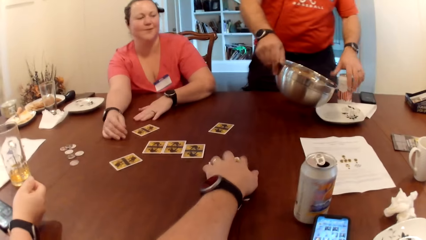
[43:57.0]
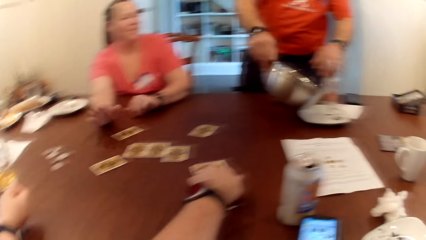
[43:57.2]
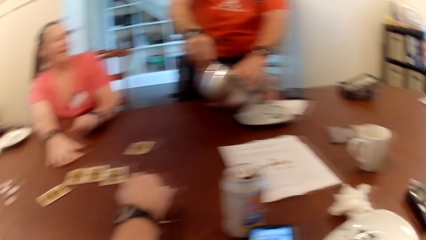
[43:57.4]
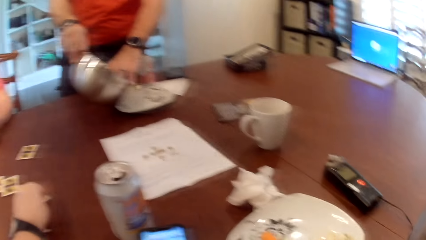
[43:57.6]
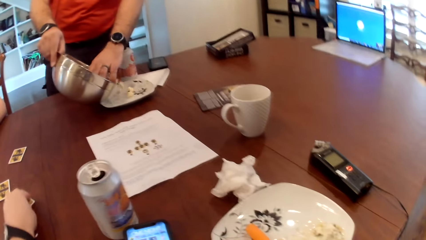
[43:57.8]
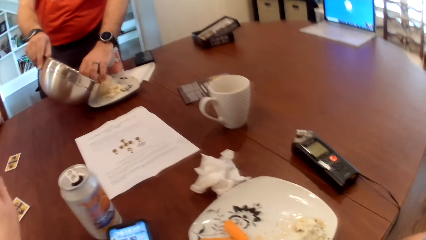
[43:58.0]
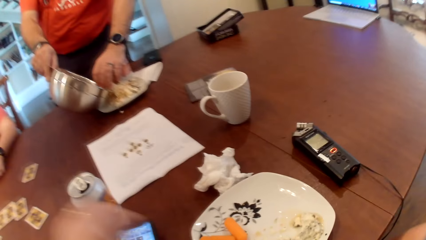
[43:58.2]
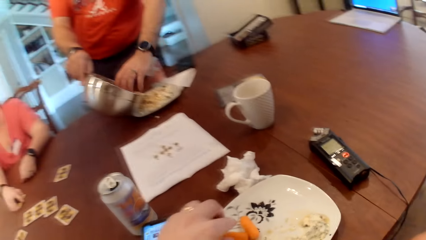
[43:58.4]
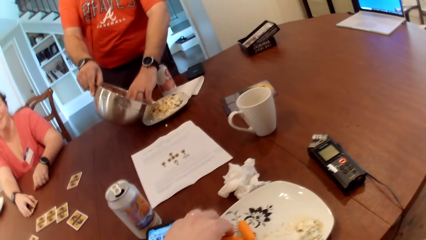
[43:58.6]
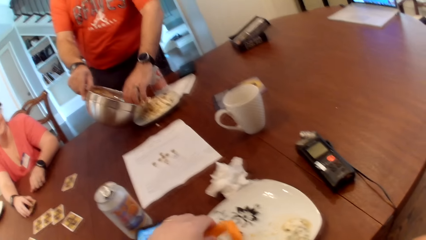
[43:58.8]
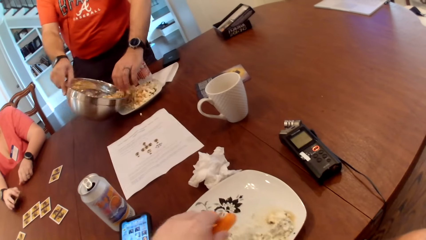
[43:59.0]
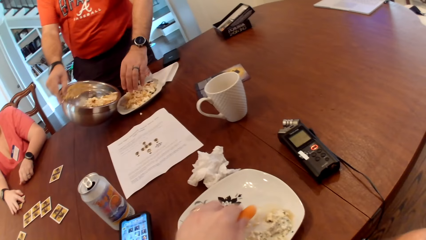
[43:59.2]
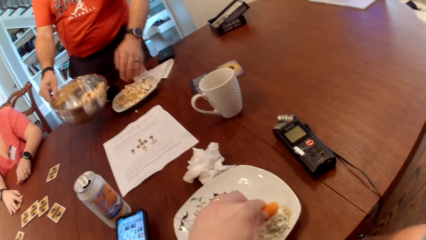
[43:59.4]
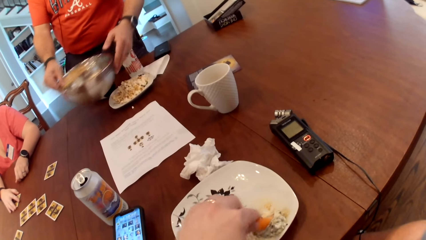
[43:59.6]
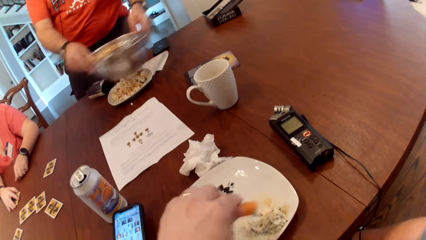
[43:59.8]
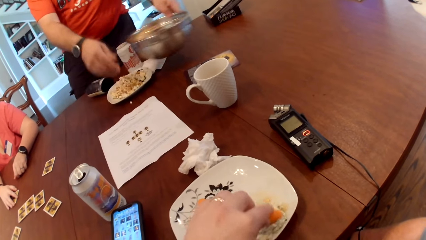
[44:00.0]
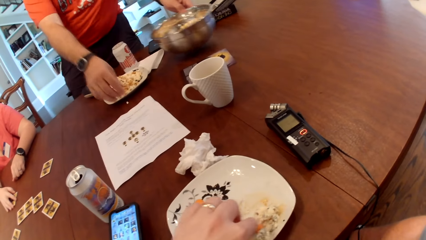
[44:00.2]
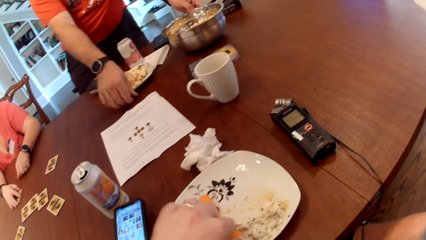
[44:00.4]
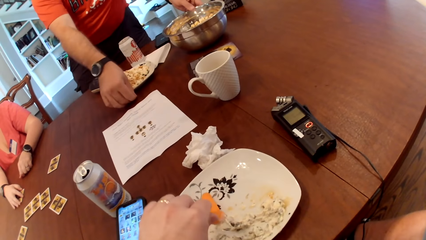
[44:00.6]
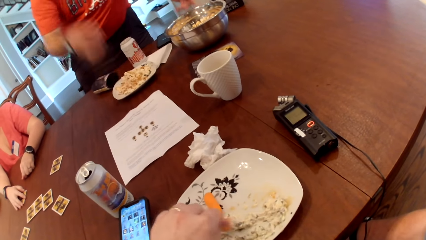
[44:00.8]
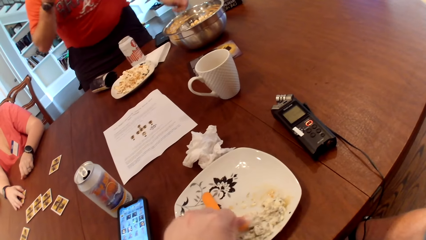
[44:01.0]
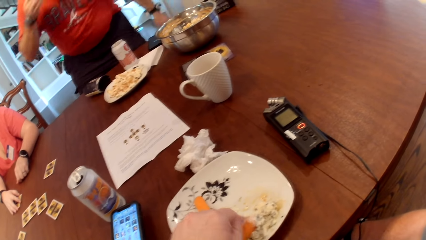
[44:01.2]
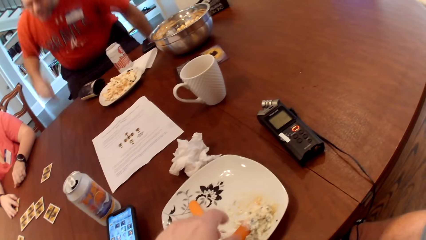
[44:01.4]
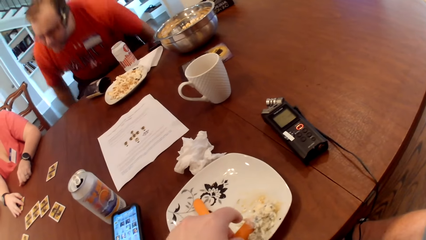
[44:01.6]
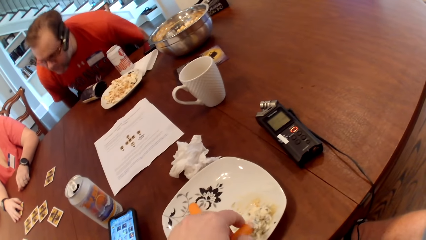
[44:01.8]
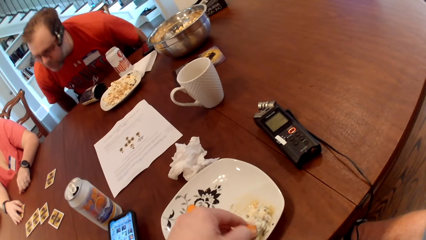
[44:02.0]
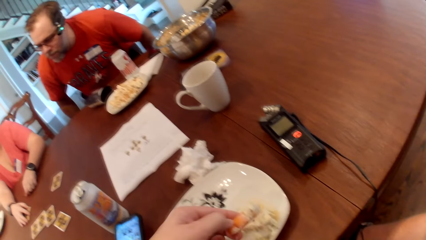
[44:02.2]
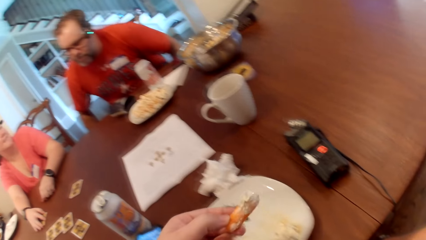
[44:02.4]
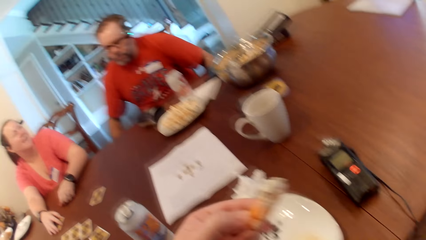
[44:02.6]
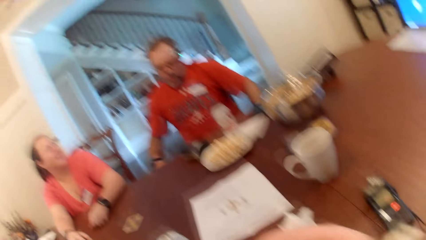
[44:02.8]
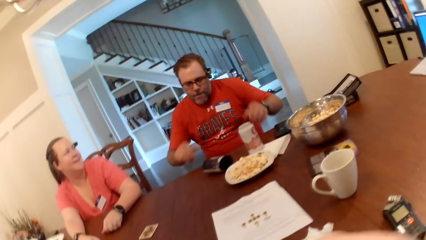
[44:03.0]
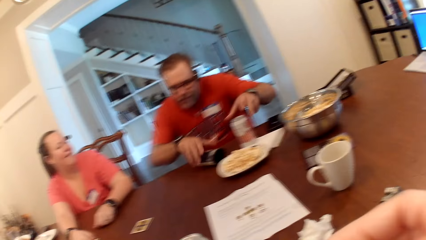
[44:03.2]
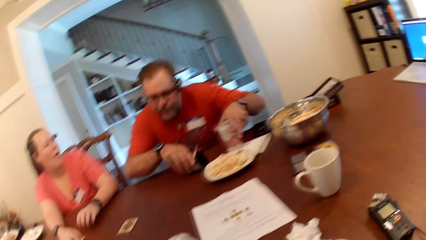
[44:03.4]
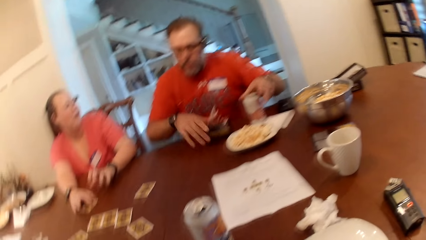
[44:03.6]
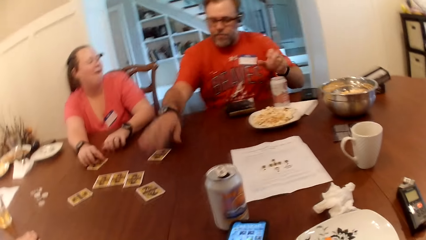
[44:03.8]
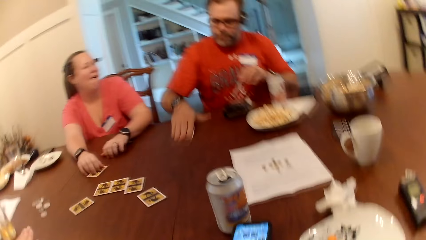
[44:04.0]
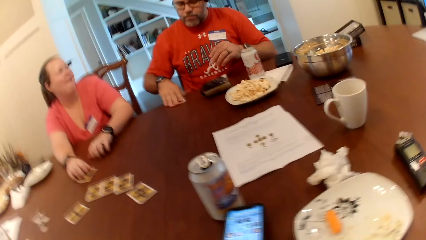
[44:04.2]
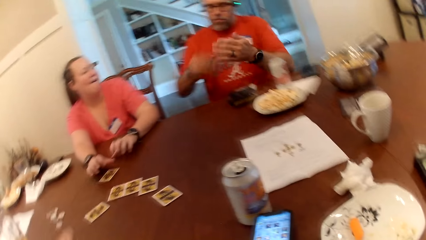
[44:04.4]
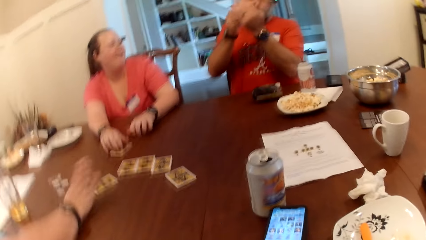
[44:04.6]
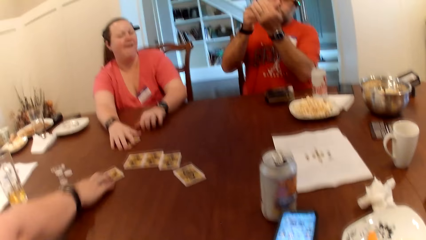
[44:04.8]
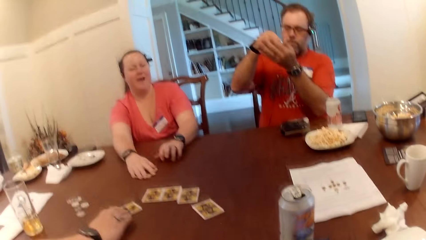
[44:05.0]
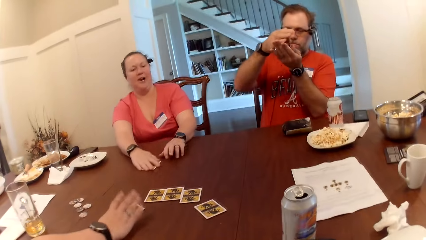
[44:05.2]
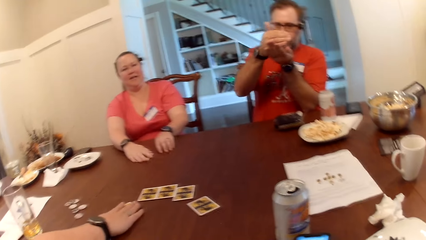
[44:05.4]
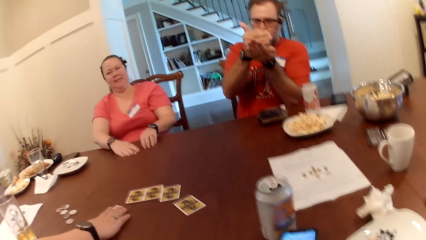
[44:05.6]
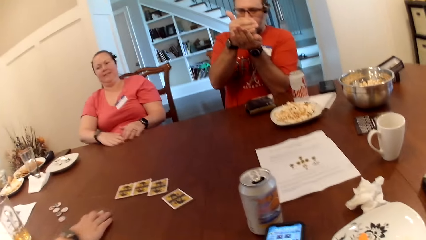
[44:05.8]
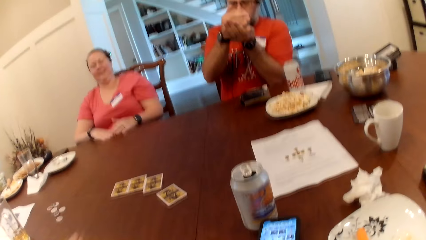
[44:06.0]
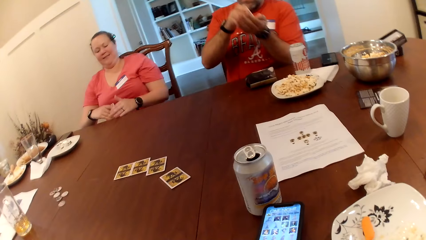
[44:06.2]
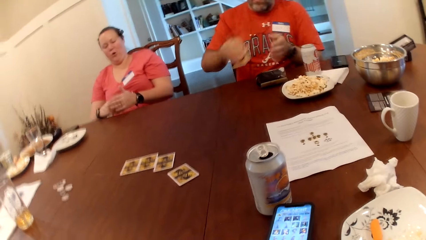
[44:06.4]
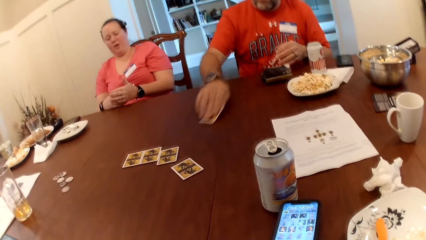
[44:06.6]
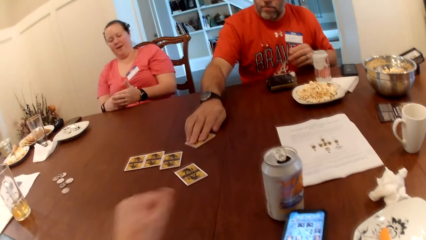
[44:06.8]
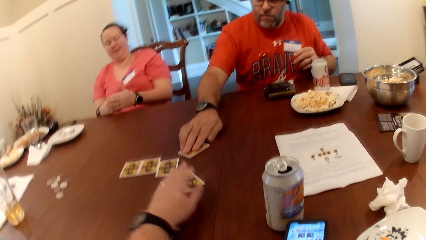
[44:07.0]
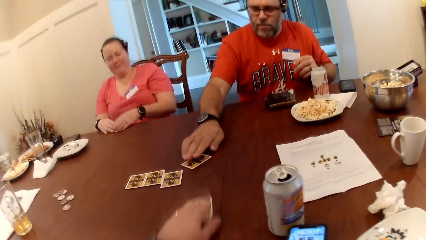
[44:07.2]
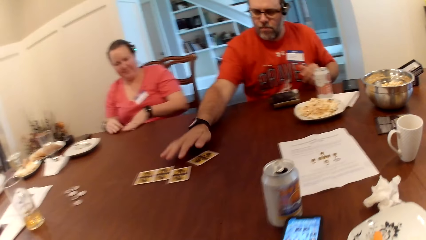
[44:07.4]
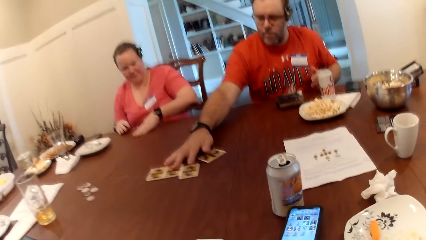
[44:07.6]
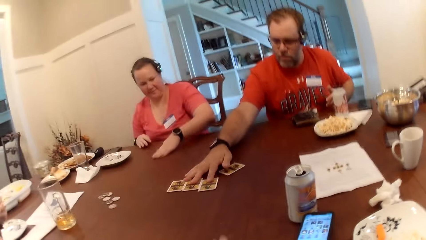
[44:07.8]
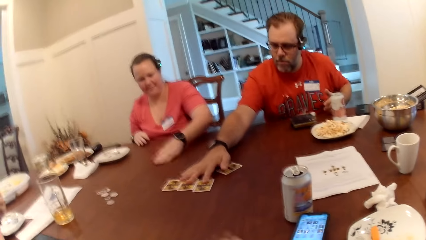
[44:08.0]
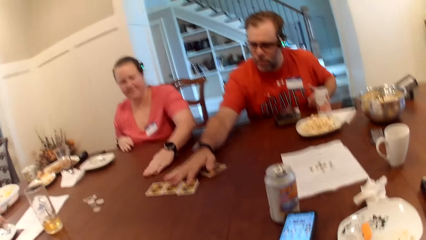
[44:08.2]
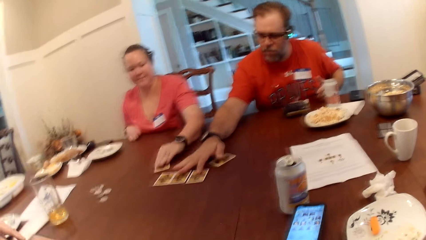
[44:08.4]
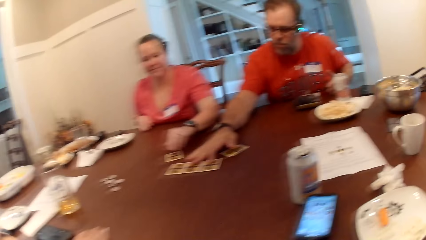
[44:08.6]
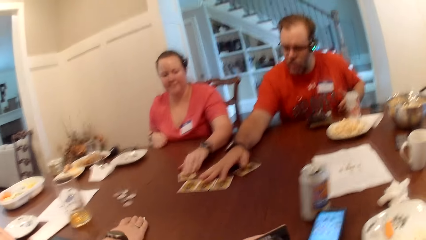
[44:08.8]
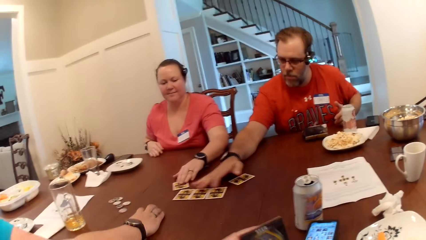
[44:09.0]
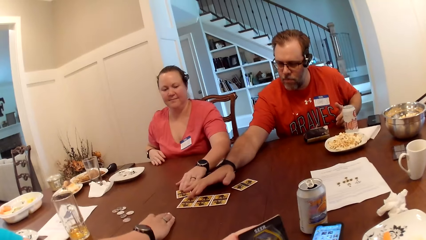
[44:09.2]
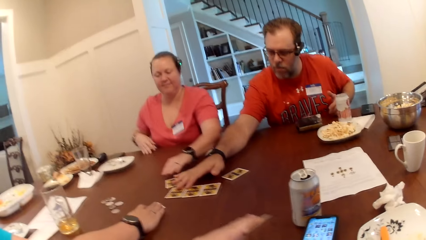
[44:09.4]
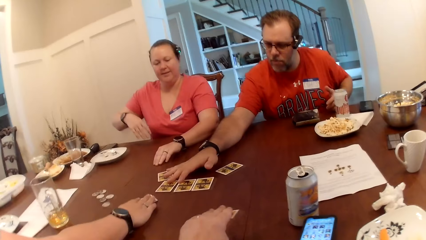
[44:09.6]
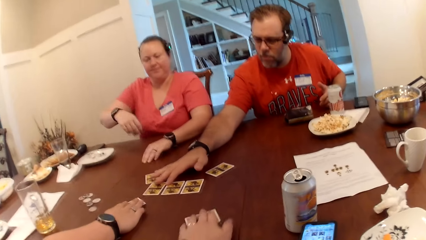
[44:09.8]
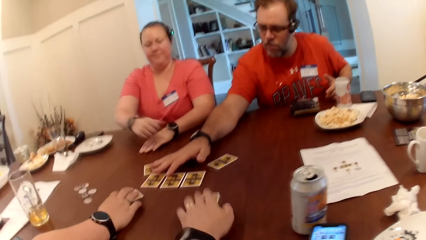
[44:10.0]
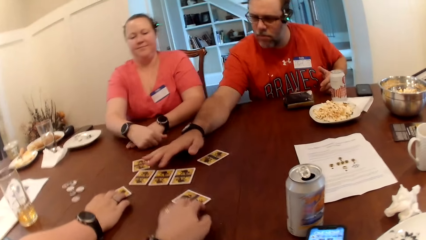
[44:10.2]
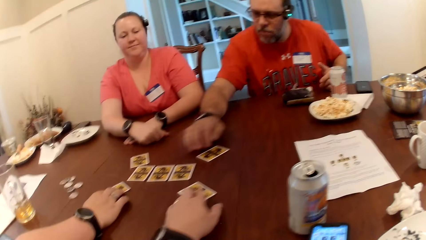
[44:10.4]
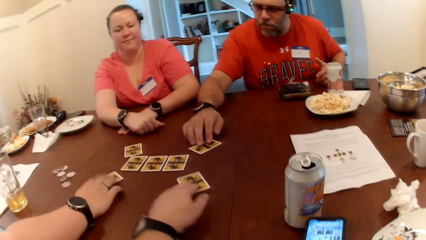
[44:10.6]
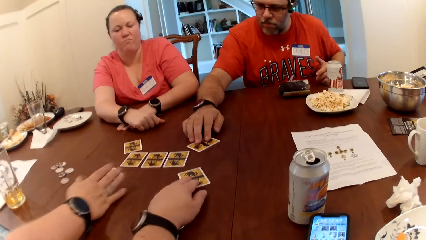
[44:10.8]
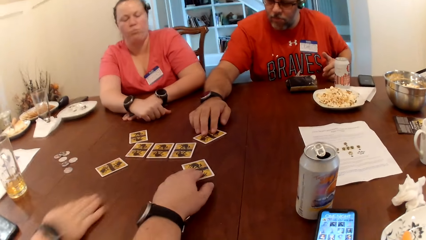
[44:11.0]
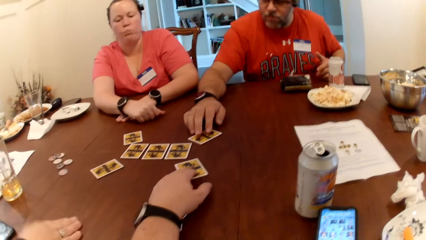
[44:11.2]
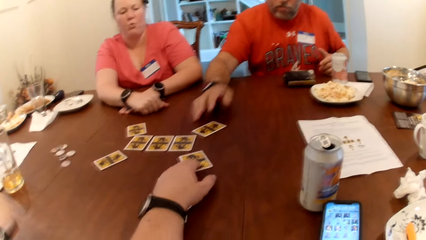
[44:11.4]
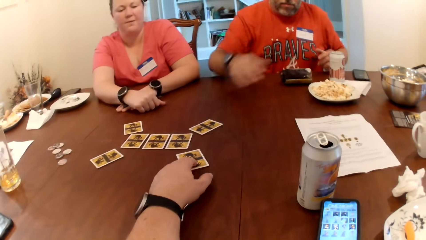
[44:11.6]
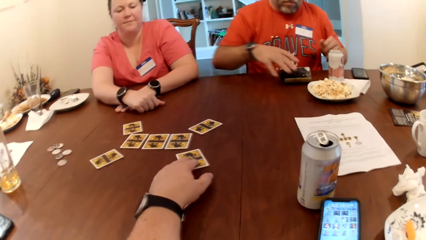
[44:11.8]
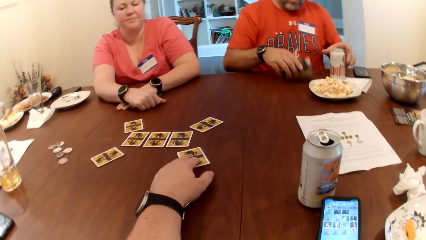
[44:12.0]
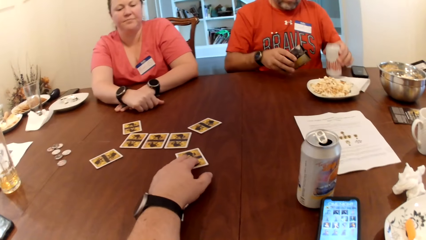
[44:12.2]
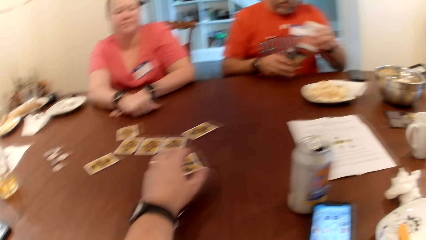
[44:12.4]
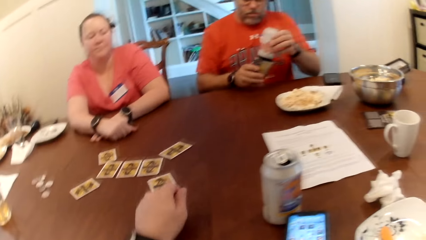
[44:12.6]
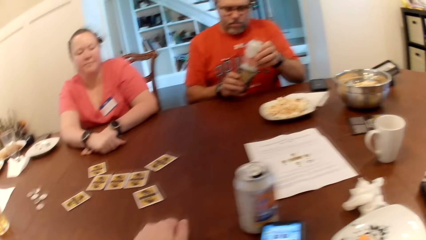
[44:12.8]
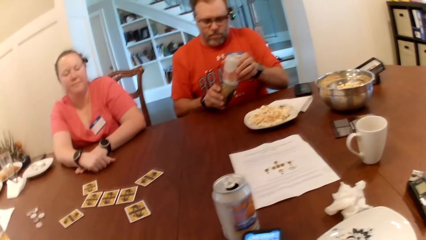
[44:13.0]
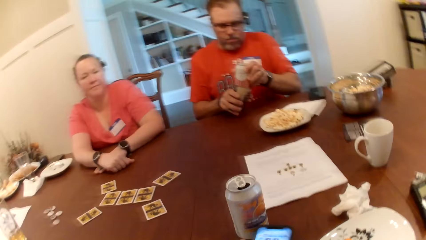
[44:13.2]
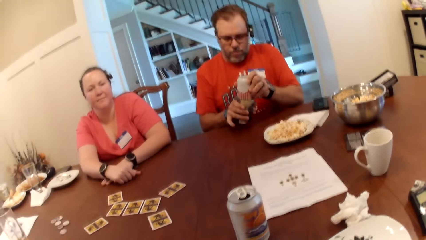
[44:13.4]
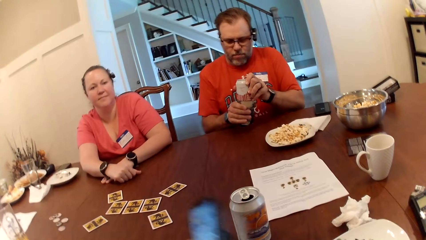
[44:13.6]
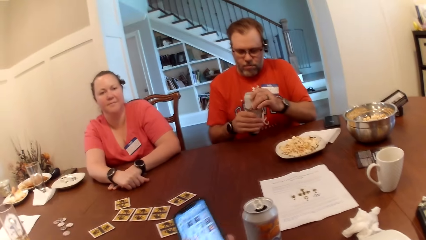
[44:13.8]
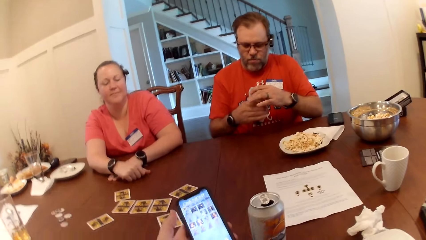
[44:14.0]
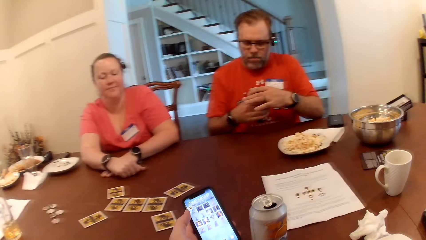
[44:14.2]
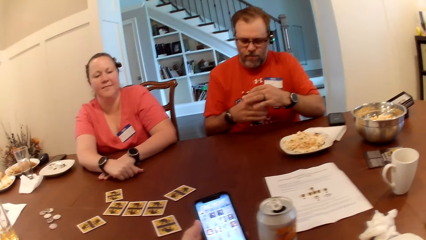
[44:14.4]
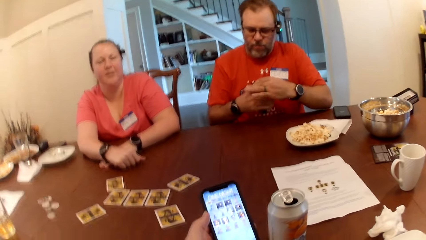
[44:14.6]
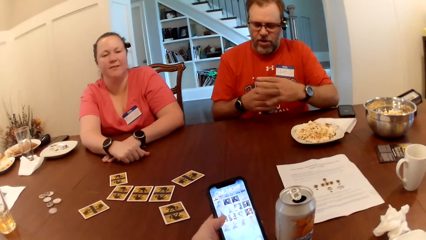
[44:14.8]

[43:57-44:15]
The man drops the can drink on the table with his left hand. The camera wearer touches a card on the table with his left hand. The man packs popcorn from the bowl into the plate with his left hand. The camera wearer picks up a carrot from the plate with his left hand. He scrapes the plate with the carrot. He packs some sauce on the plate with the carrot in his left hand. The man passes the bowl from his right hand to his left hand. The man drops the bowl on the table with his left hand. He picks up the popcorn, eats the popcorn and sits on the chair. The camera wearer eats the carrot with his left hand. The man touches the paper pack on the table with his right hand and touches the can drink on the table with his left hand. The man picks up a card from the table with his right hand. A woman picks up a card from the table with her right hand. Another woman picks up a card from the table with her right hand. The man drops the card on the table with his right hand. The camera wearer picks up the card from the table with his left hand. The man moves his hand along the cards' surface. The first woman moves the card towards the middle of the table. The man adjusts the cards on the table with his right hand. The first woman drops the card on the table with her left hand. The other woman moves the card towards the middle of the table and drops the card on the table with her left hand. The camera wearer moves the card towards the middle of the table and drops the card on the table with his left hand. The man picks up the paper pack on the table with his right hand, picks up the can drink on the table with his left hand and puts the can drink inside the paper pack. The camera wearer picks up the phone on the table with his left hand. He talks to the first woman.
